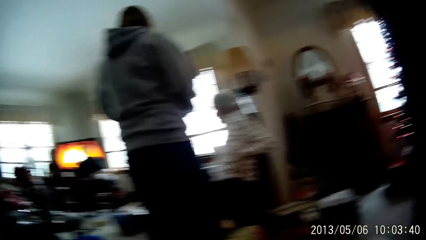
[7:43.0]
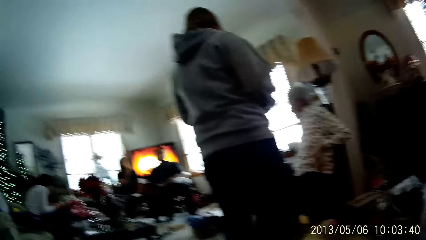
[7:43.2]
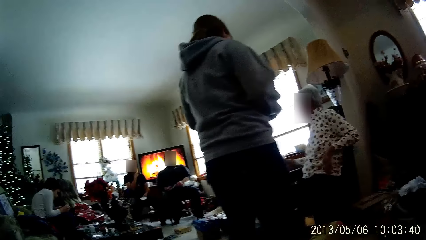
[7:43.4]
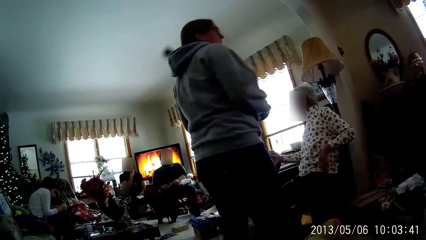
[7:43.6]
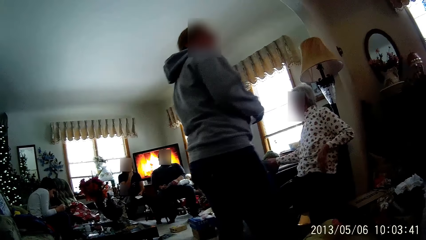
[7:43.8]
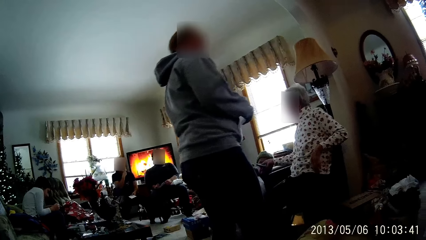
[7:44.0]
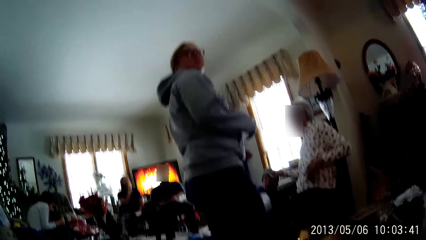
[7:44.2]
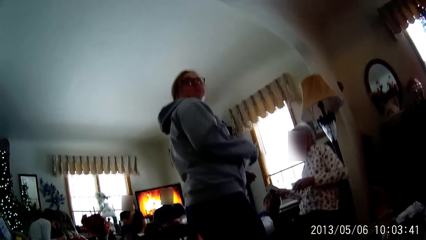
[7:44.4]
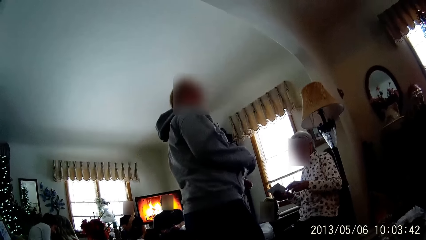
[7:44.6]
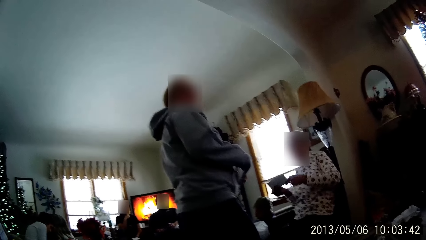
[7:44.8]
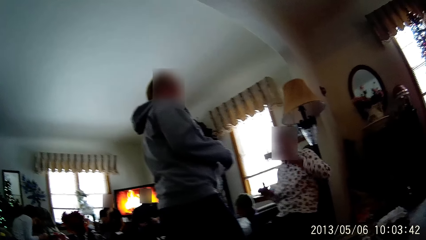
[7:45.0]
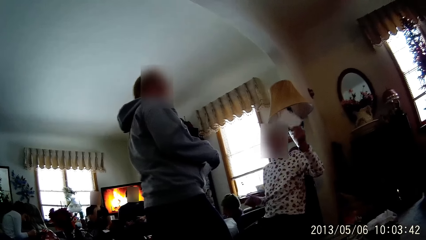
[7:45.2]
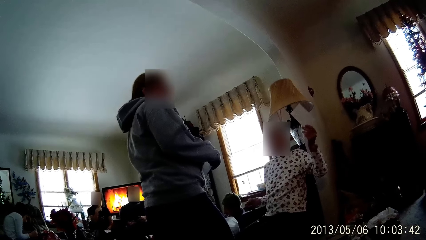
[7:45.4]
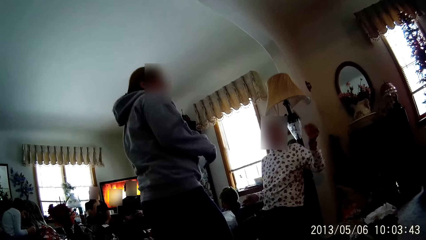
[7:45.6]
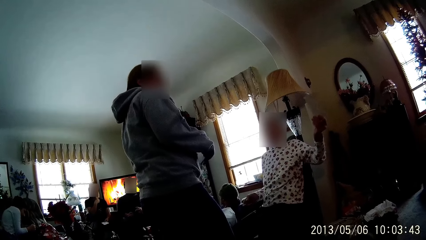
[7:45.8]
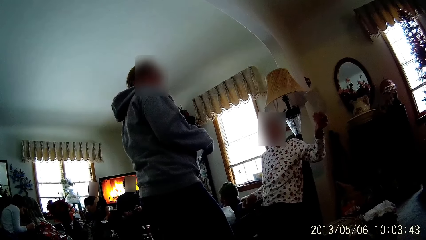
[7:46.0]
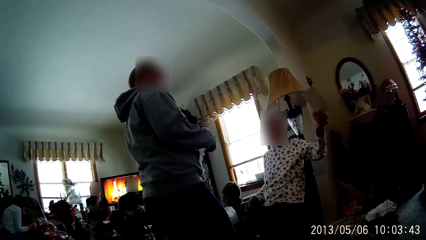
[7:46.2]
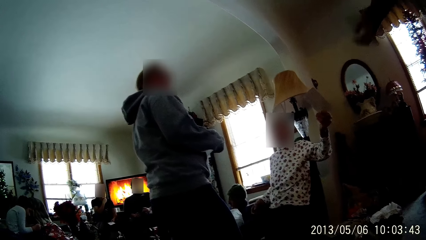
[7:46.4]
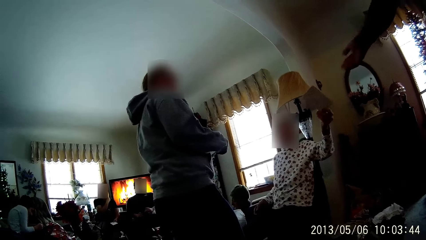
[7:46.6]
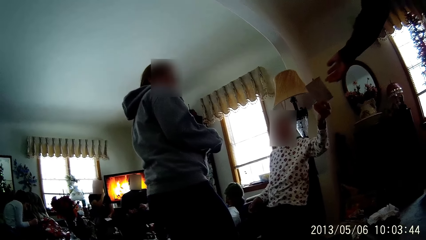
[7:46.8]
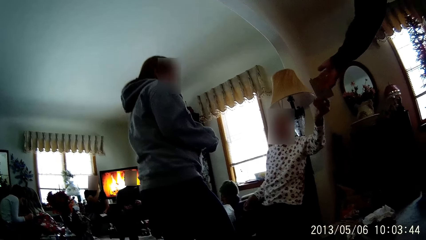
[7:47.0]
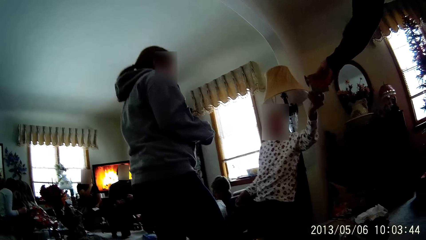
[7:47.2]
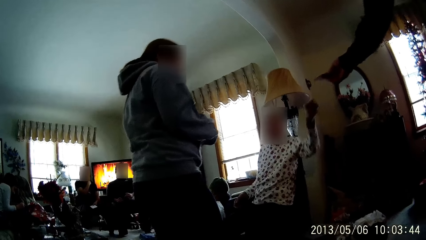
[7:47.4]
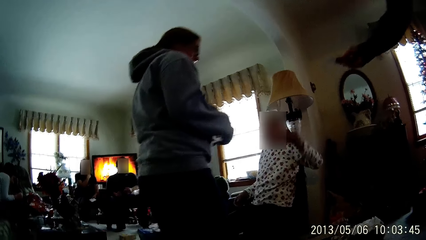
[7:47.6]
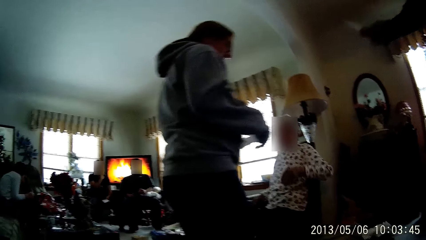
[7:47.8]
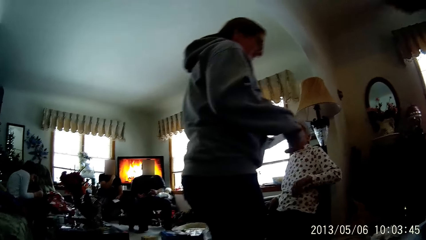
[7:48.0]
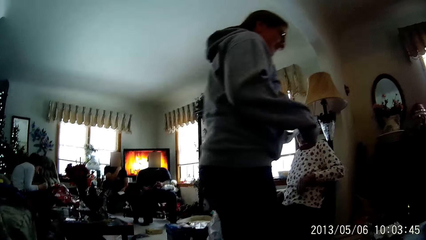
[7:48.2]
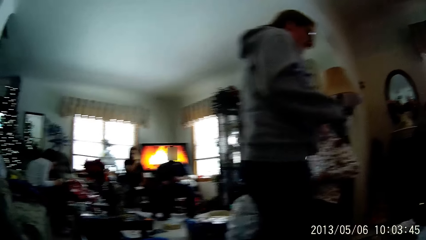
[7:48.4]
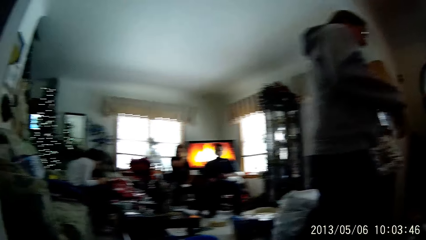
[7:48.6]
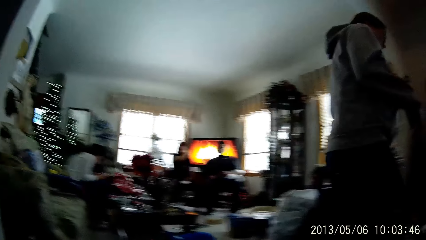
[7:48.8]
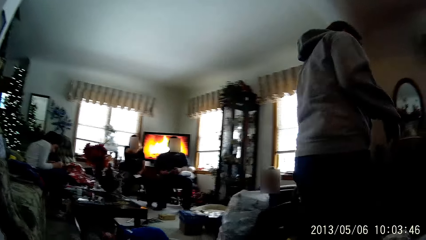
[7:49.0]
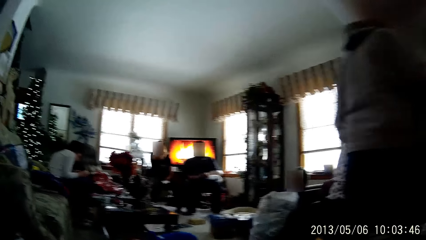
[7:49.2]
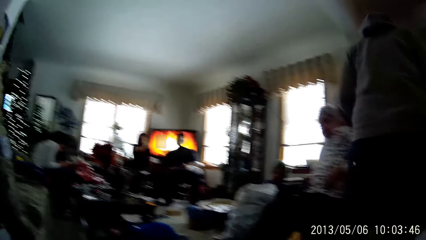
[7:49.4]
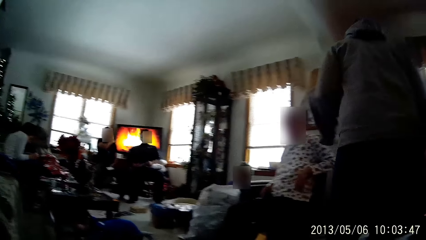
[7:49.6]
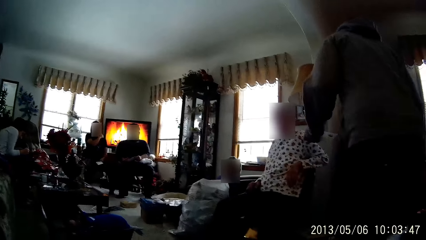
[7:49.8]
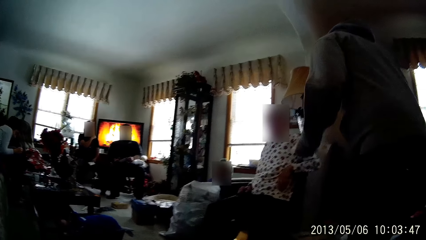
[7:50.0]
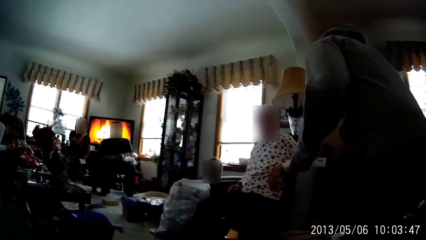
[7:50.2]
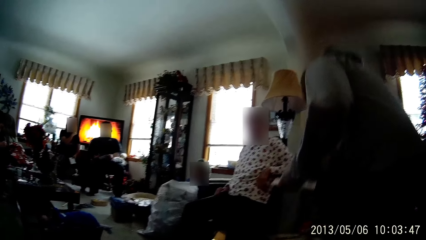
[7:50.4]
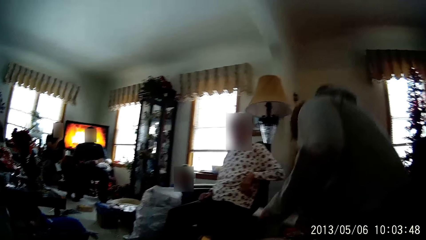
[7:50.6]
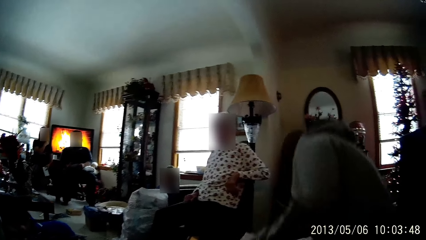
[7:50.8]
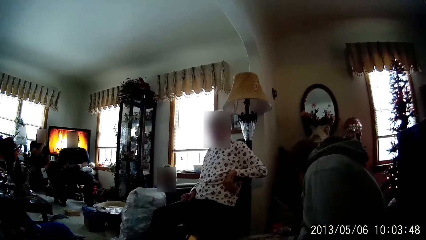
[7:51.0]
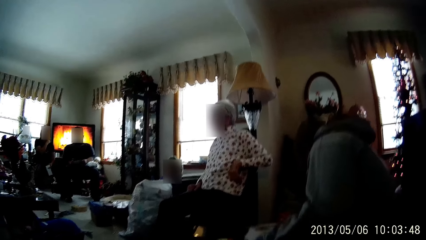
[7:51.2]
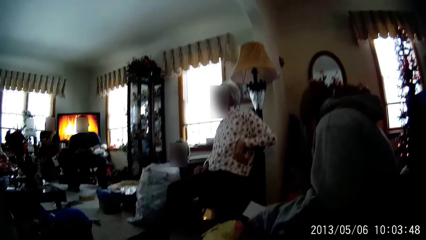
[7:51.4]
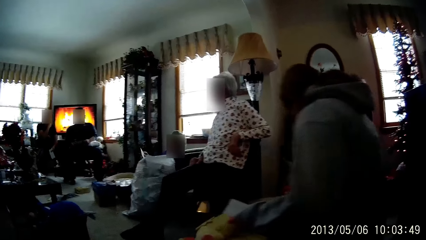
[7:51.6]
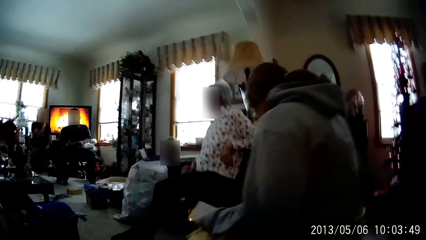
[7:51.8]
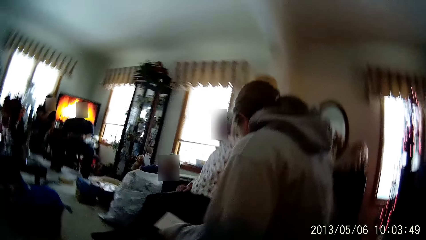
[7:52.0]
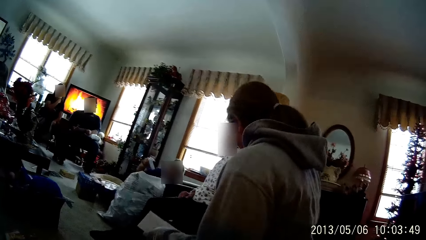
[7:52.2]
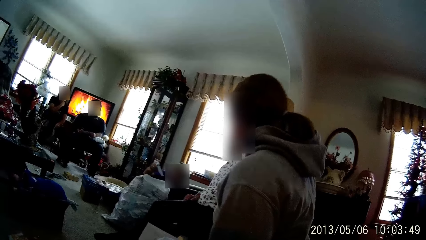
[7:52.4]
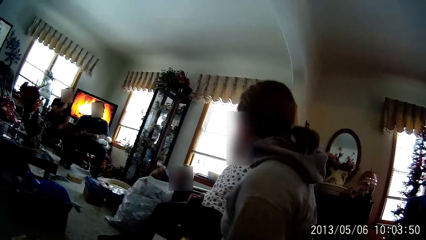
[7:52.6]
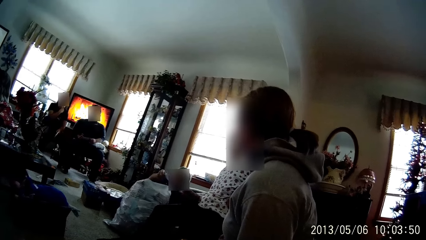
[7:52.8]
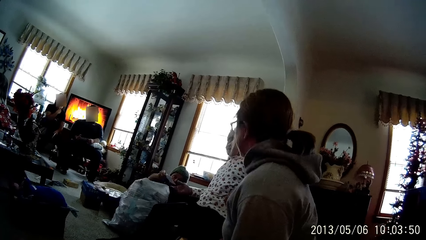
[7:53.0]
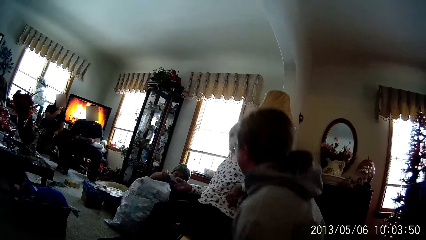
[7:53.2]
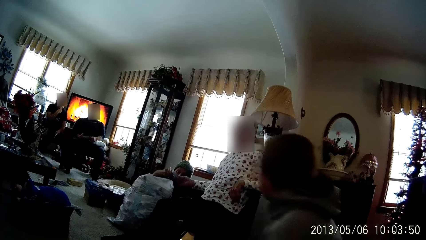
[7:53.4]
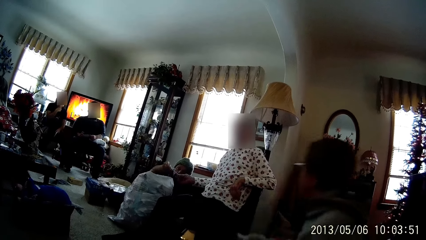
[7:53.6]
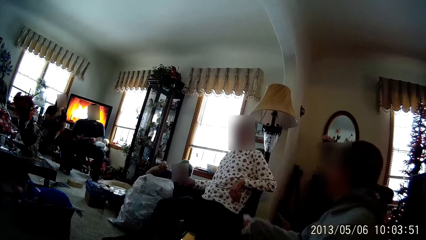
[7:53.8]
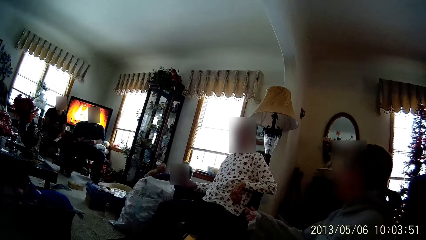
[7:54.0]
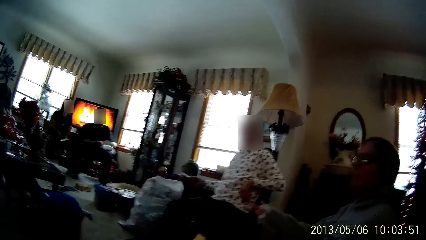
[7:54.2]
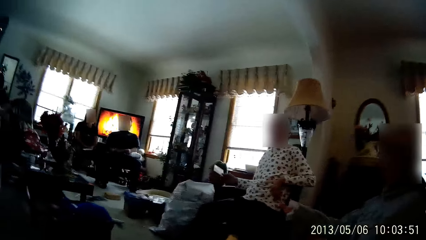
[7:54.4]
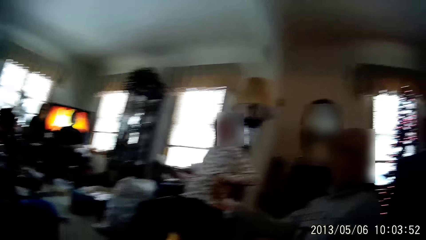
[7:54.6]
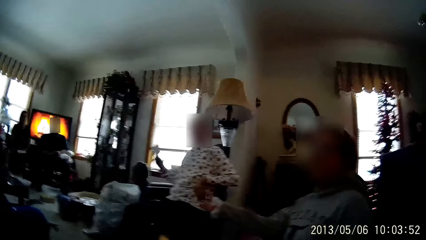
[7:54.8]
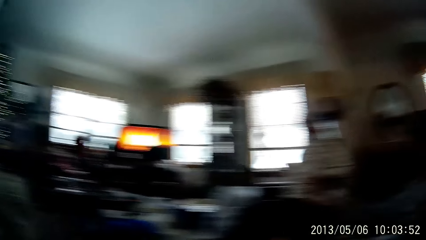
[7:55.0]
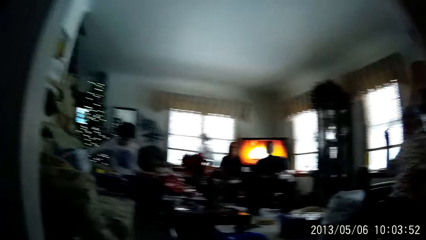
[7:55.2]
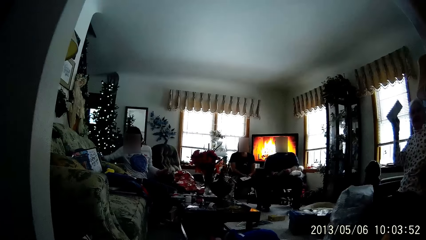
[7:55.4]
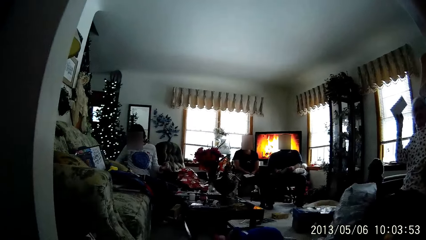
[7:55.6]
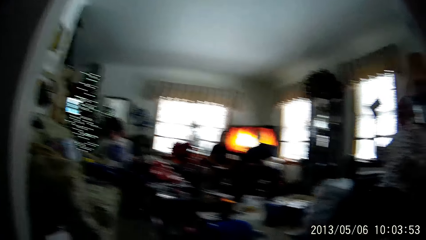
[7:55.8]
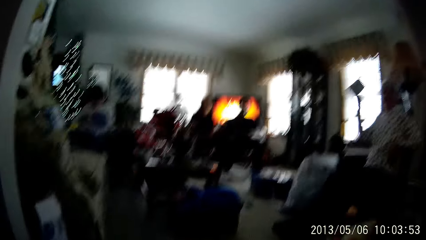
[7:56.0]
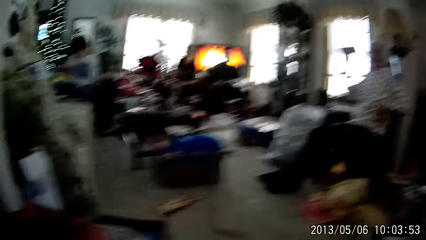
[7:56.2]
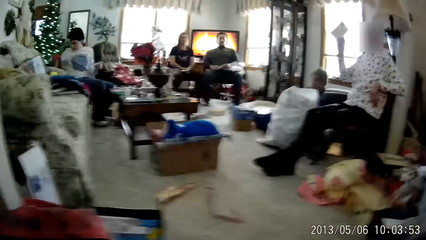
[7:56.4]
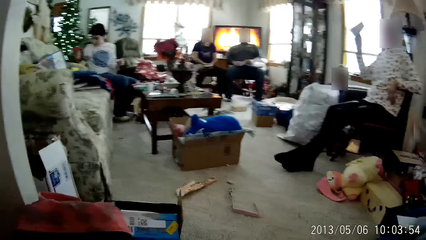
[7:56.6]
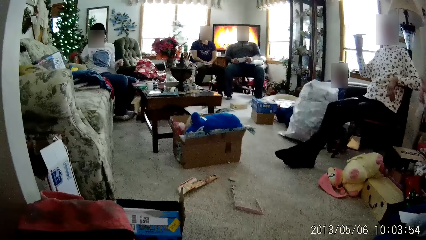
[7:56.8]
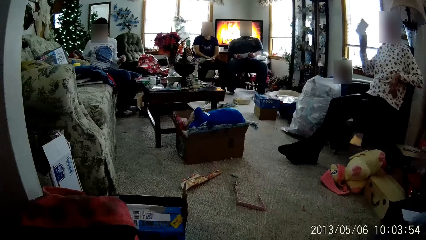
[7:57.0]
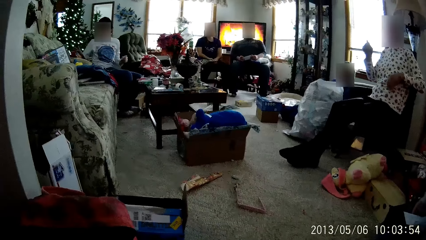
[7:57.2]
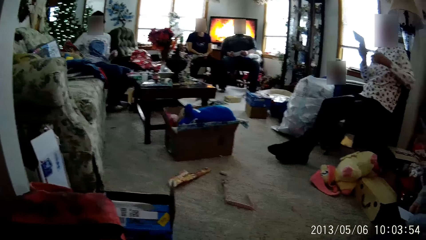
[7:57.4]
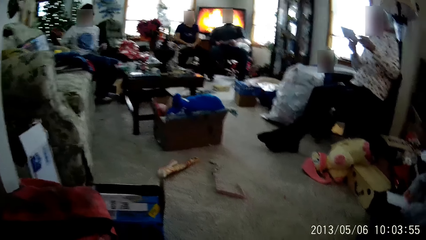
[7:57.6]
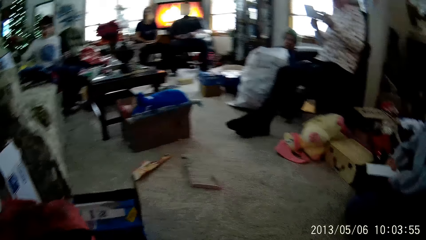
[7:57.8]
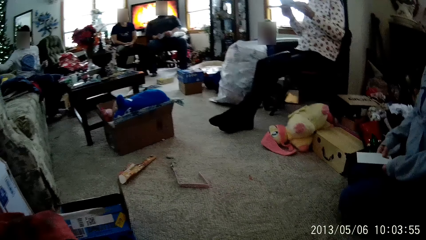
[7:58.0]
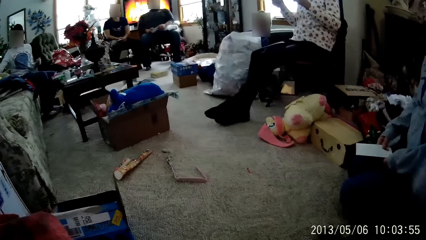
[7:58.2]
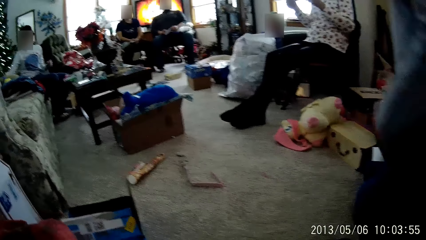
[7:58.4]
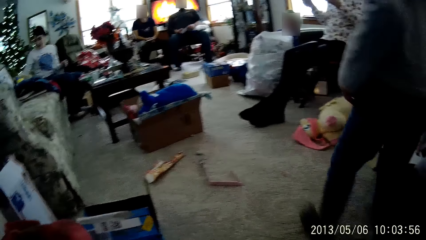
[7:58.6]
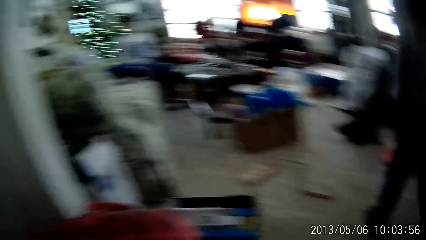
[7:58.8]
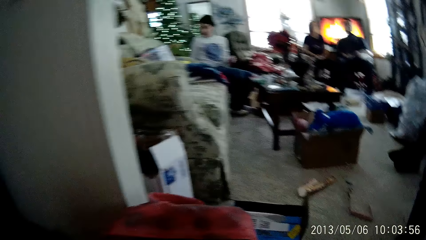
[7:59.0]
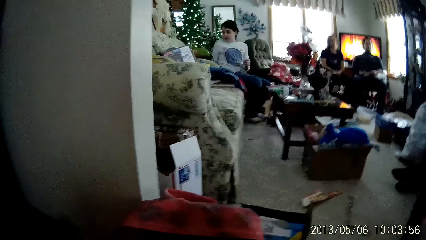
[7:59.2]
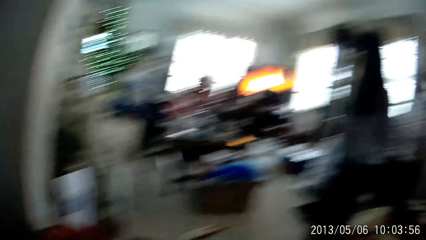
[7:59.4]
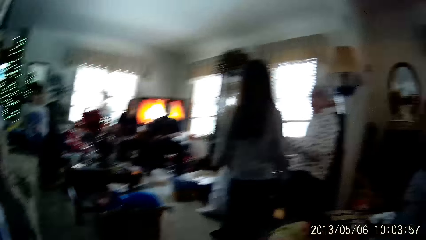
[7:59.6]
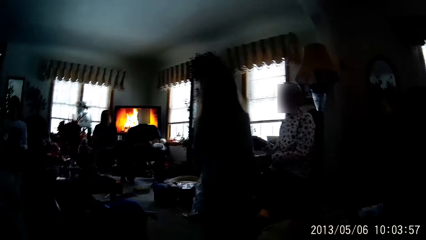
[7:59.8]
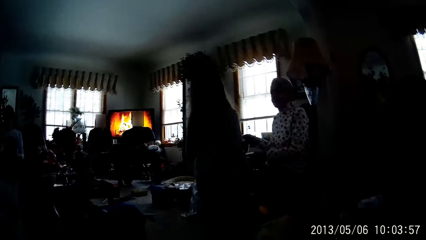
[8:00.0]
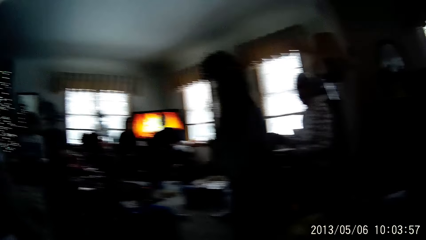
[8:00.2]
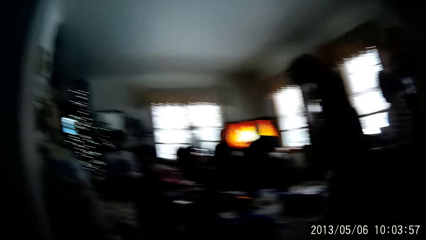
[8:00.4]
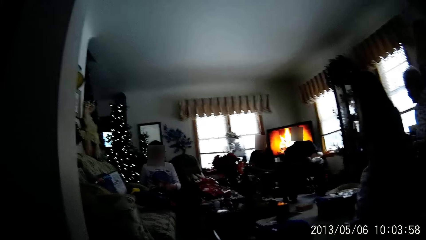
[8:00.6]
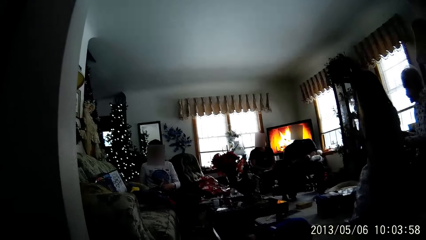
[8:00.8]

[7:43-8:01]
The woman takes an envelope from the man with his right hand. A person holds paper. Another man takes the envelope from a third man with his right hand. The camera wearer picks up paper. The woman takes an envelope from the first man with his right hand. The person sits down. The woman raises the envelope in her right hand. The boy moves a jacket on a sofa with his right hand. The woman holds the envelope with both hands. The camera wearer moves around.
